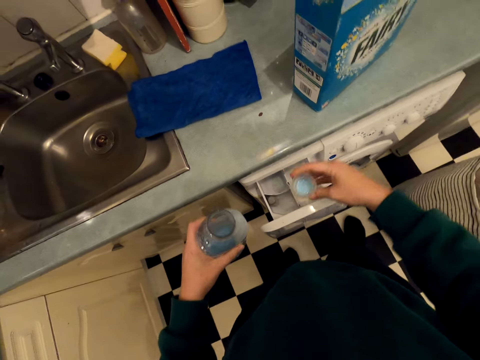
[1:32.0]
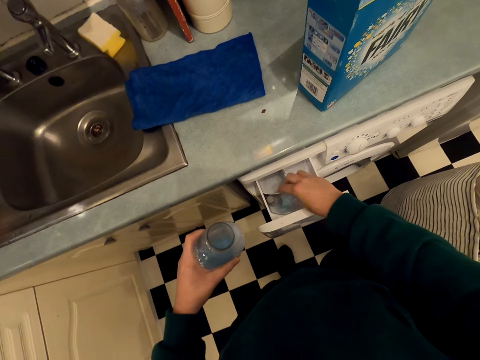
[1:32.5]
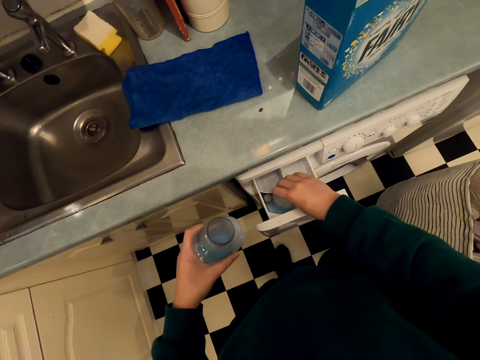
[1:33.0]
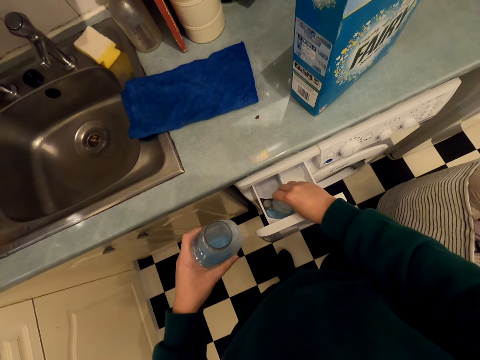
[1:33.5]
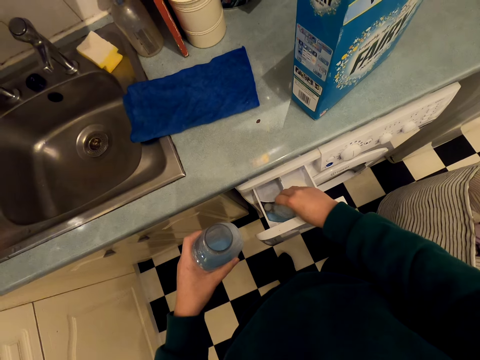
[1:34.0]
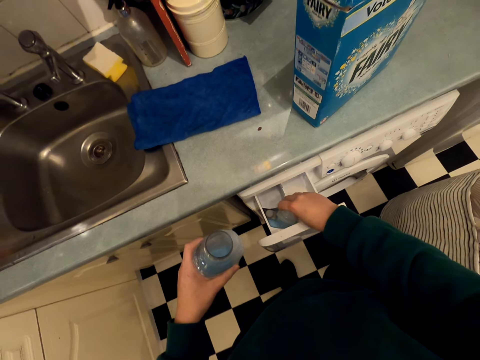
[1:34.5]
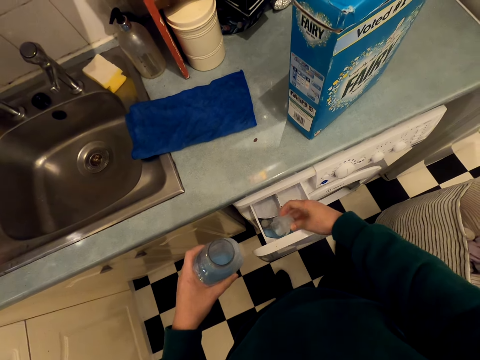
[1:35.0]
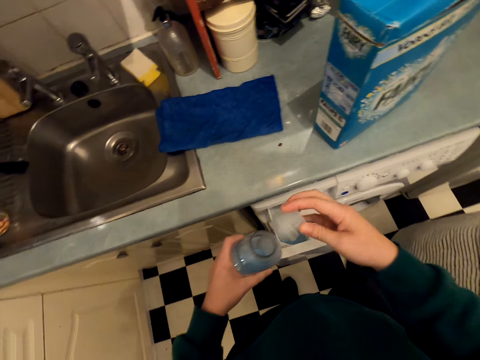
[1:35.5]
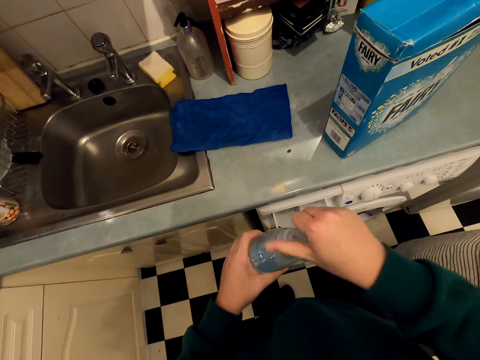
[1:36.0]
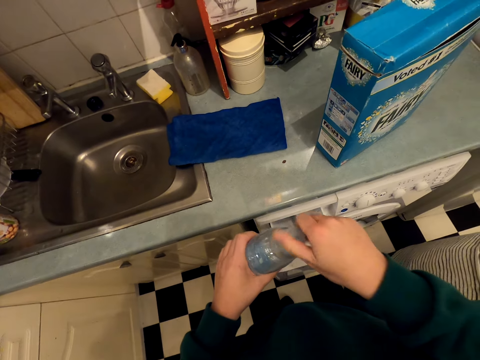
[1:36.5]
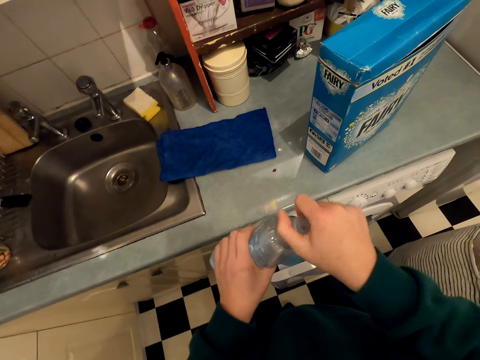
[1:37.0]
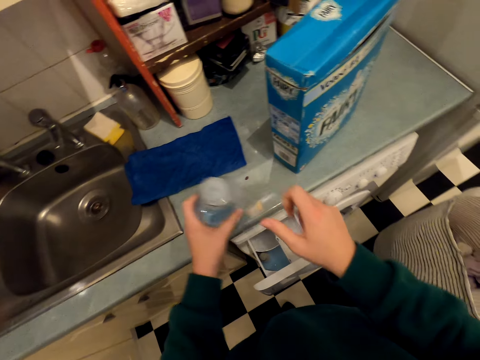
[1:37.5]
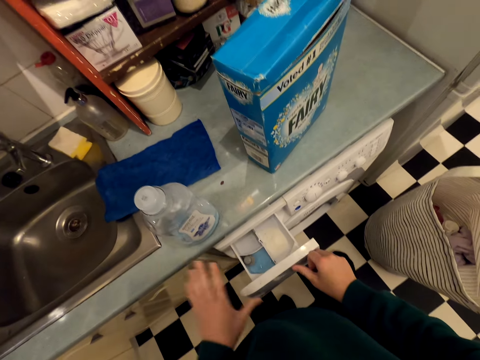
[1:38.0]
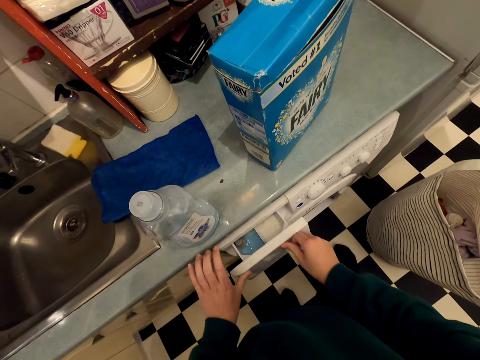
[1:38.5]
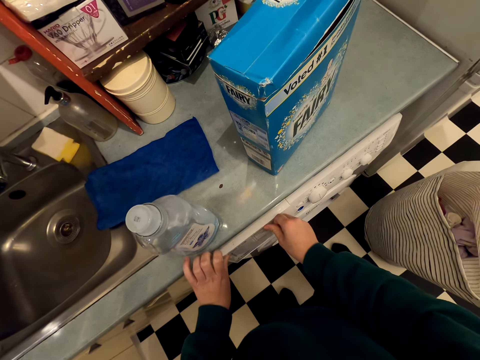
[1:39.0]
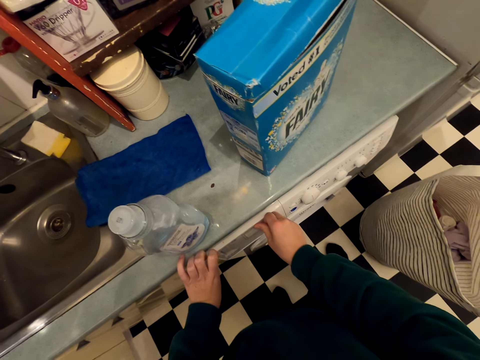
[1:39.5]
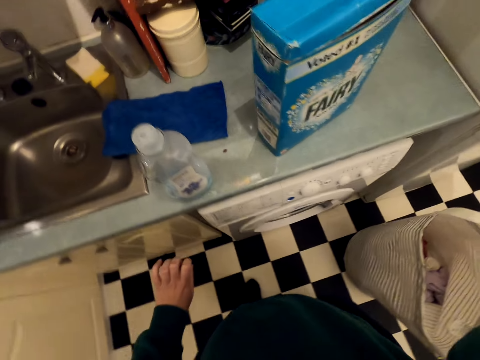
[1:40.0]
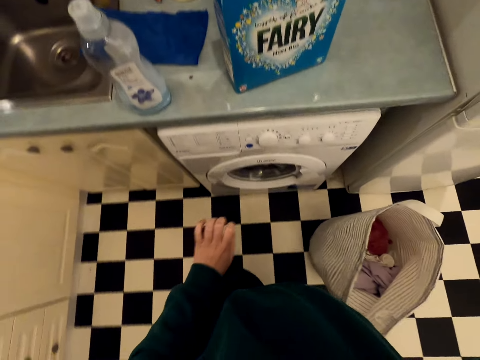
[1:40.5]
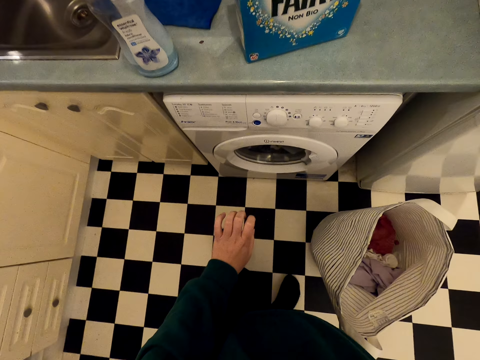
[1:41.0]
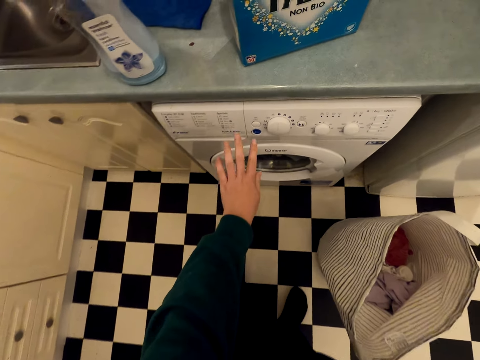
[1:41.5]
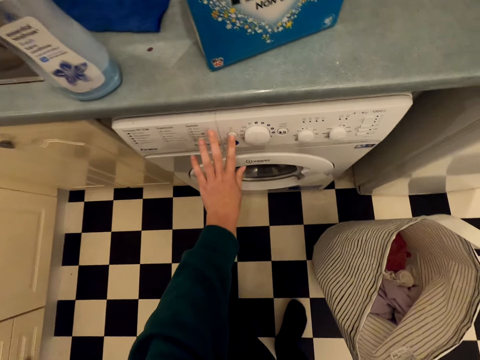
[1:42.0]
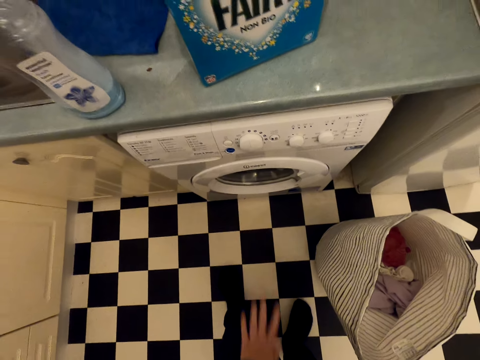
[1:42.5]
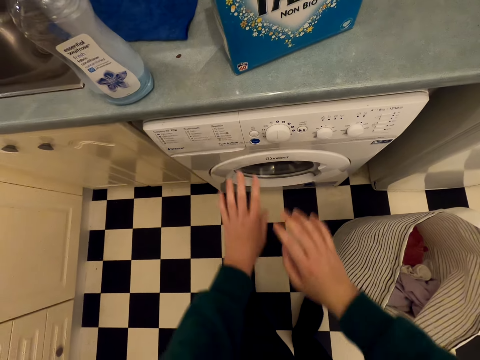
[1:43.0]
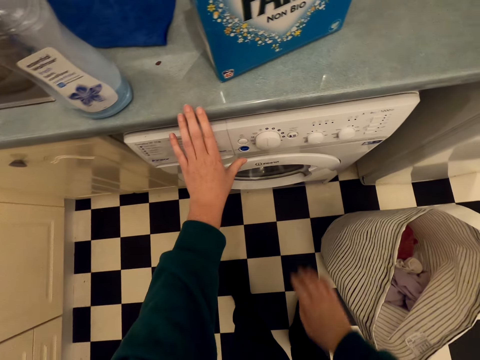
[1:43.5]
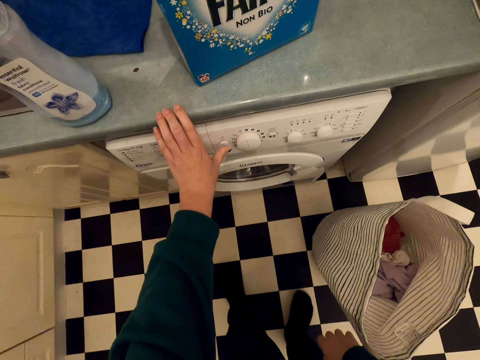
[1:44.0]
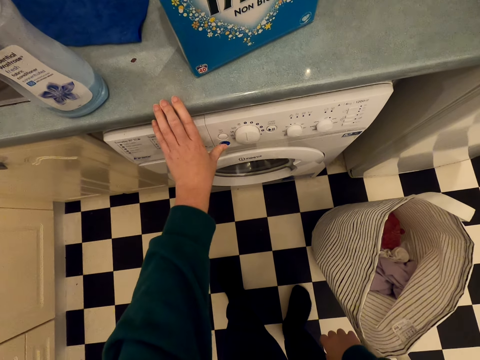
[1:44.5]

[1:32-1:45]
The camera wearer pours the soap inside the laundry detergent drawer. They hit the lid on the washing machine. They close the soap bottle with a bottle top. They put the soap bottle on the sink. They close the laundry detergent drawer. They raise the right hand. They switch on the washing machine.

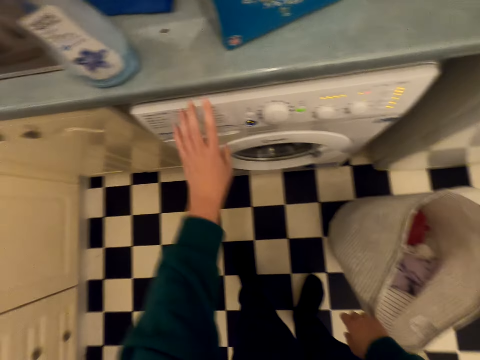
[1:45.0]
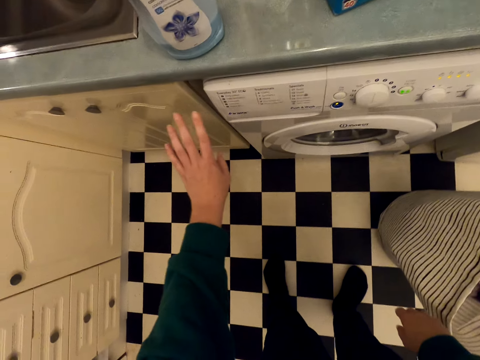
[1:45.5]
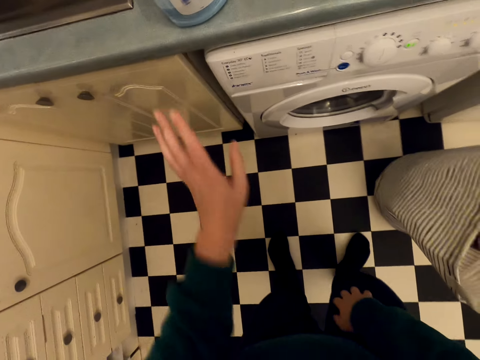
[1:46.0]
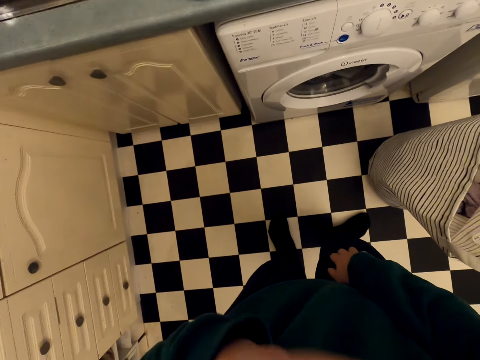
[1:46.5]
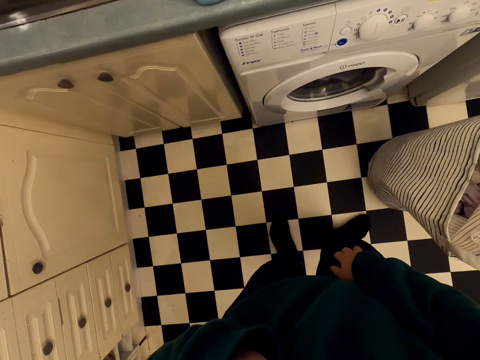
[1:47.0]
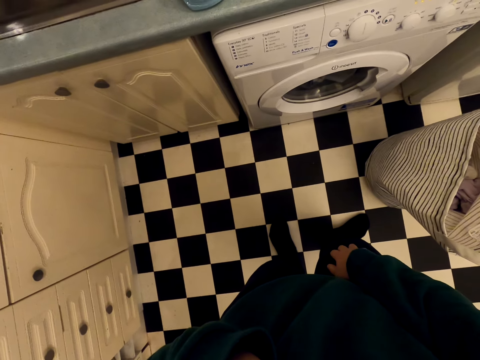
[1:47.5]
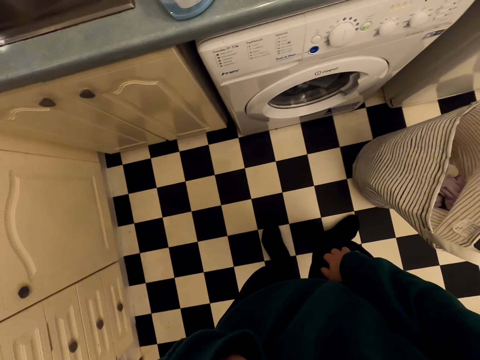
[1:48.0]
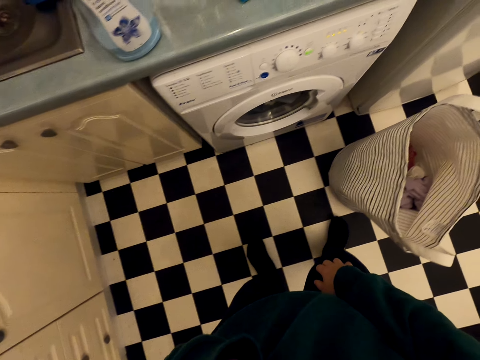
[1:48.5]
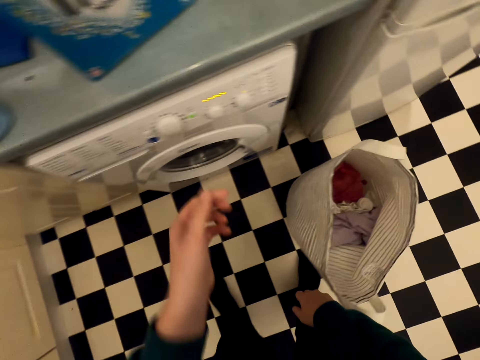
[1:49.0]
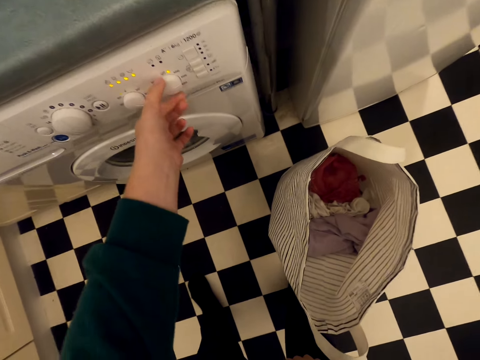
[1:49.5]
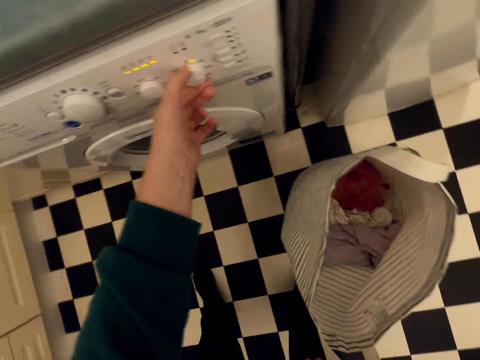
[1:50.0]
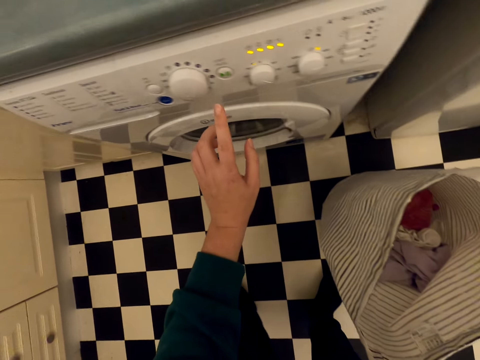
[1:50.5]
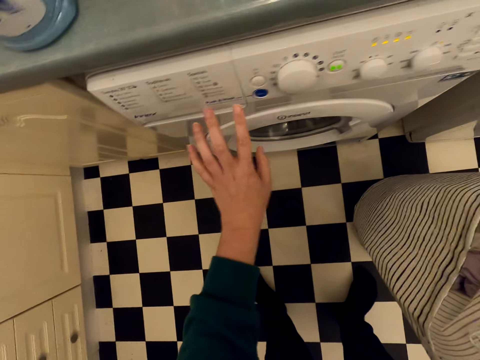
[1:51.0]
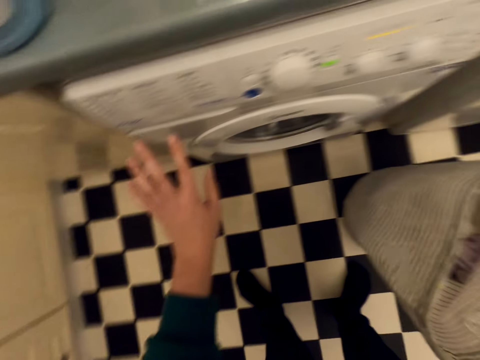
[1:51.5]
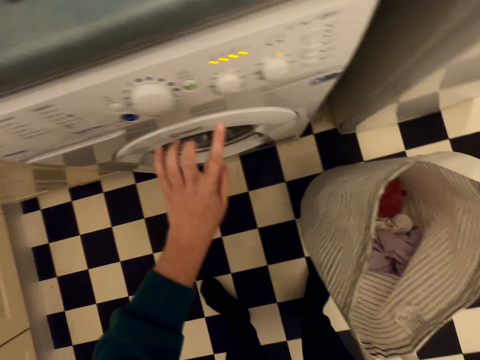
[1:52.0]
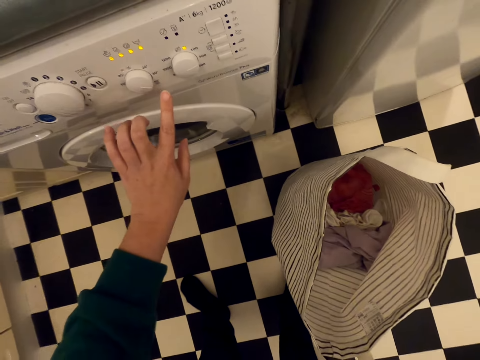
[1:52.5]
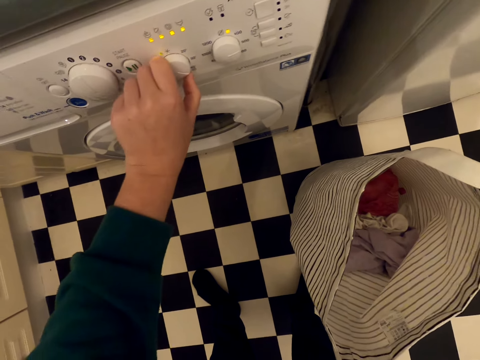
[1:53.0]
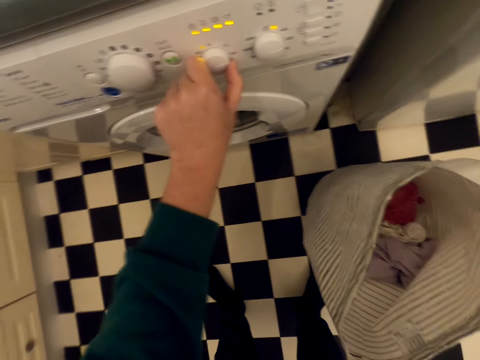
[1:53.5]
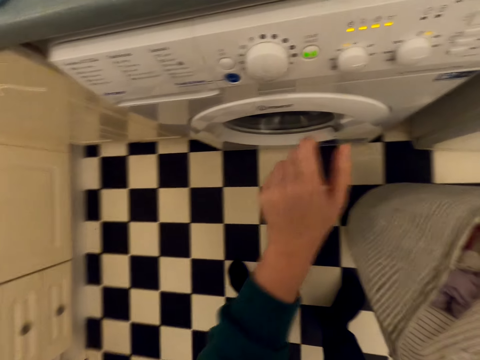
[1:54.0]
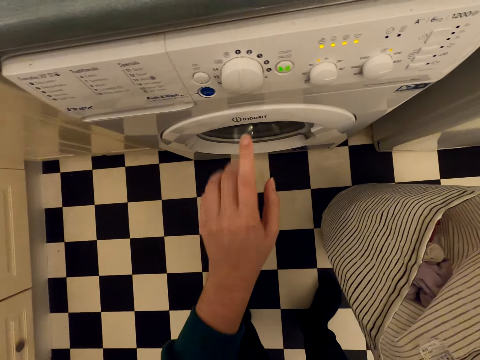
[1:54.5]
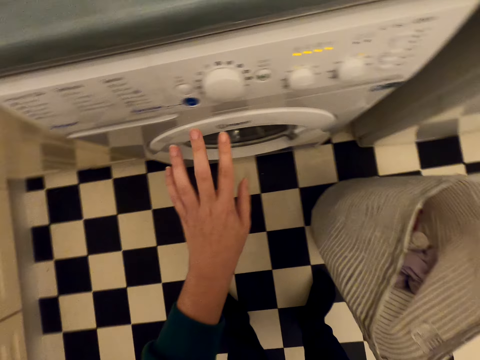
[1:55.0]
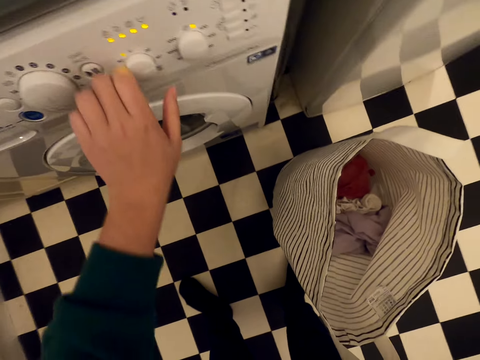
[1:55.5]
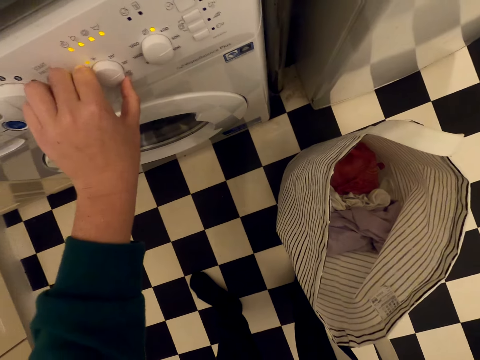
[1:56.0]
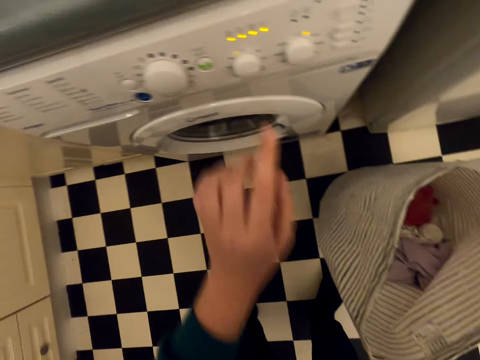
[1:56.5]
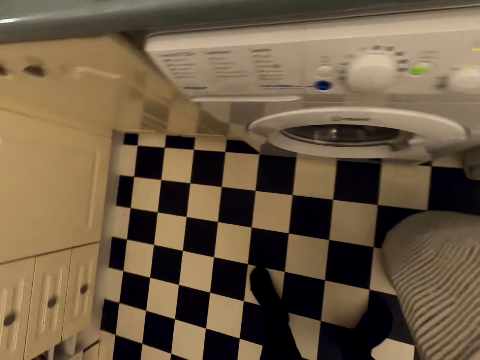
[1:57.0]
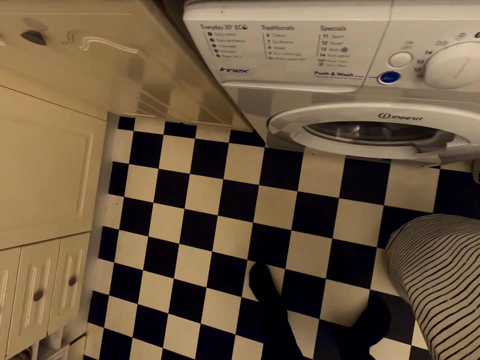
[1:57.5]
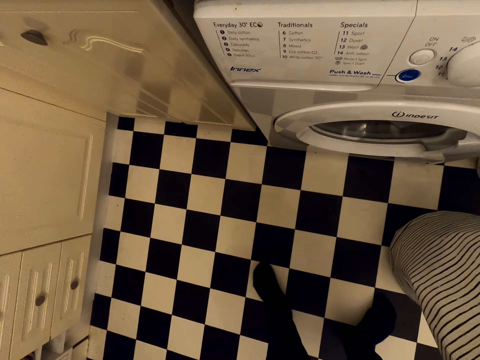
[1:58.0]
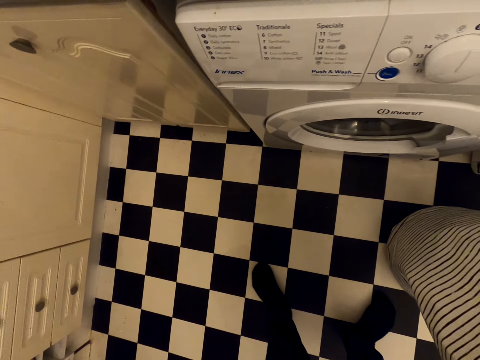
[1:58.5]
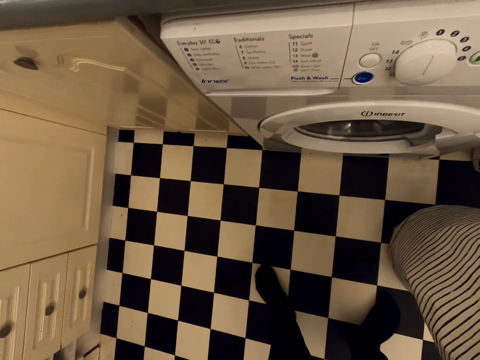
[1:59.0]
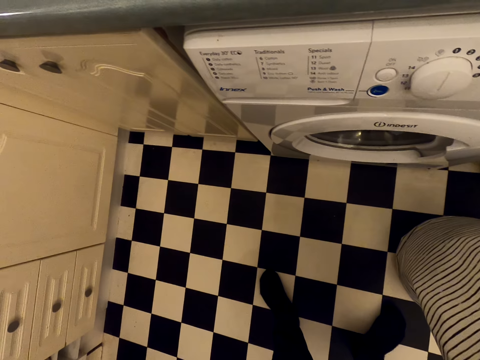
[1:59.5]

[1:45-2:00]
The camera wearer stares at the laundry machine. They operate the laundry machine. They stare at the laundry machine. They operate the laundry machine. They stare at the laundry machine. They operate the laundry machine. They stare at the laundry machine.
